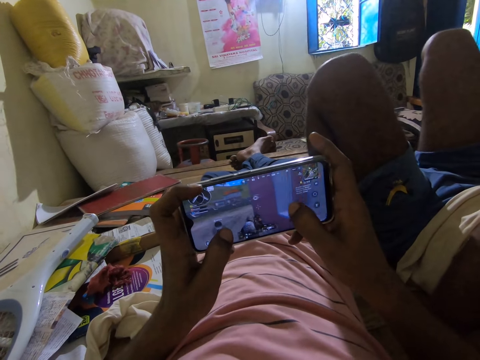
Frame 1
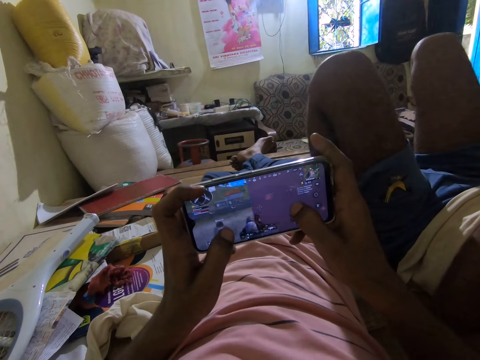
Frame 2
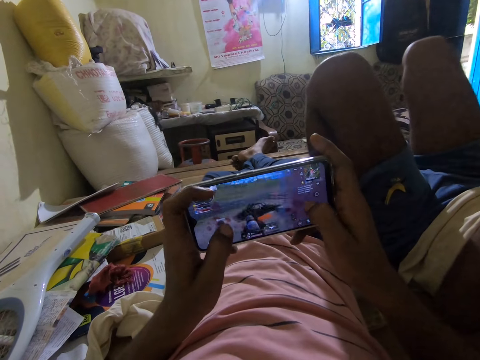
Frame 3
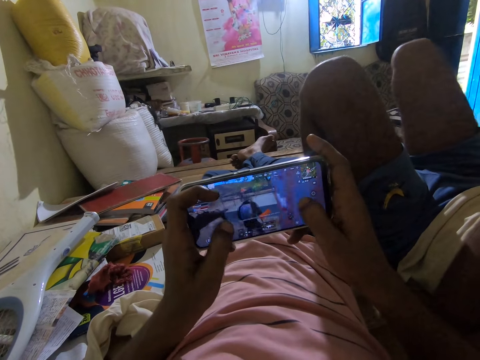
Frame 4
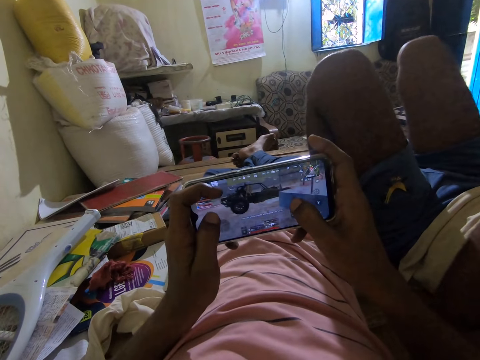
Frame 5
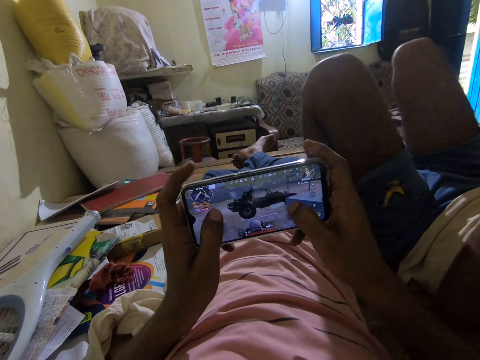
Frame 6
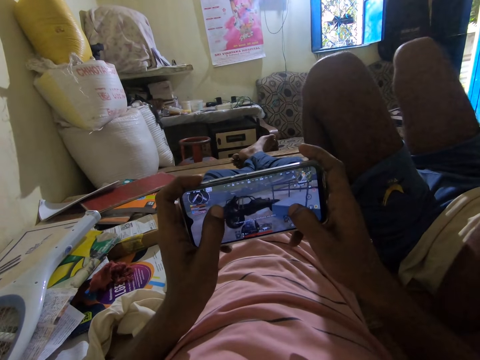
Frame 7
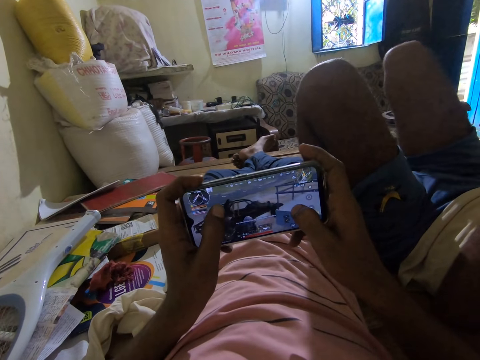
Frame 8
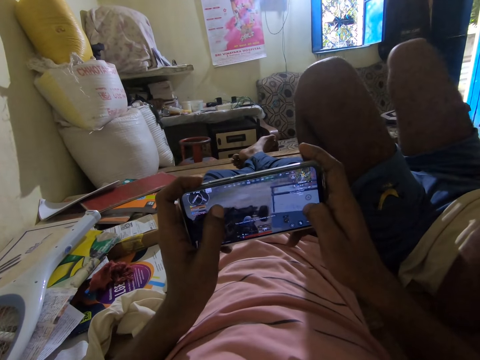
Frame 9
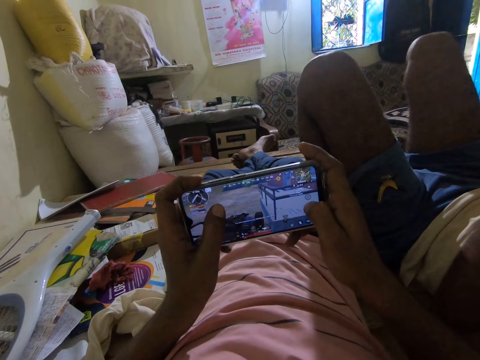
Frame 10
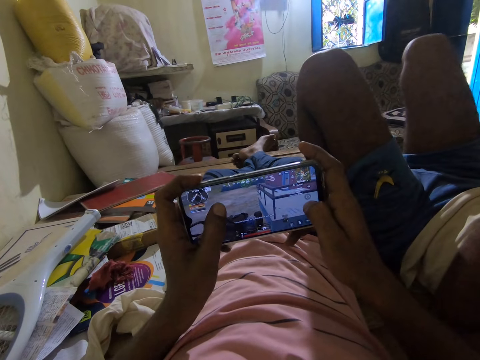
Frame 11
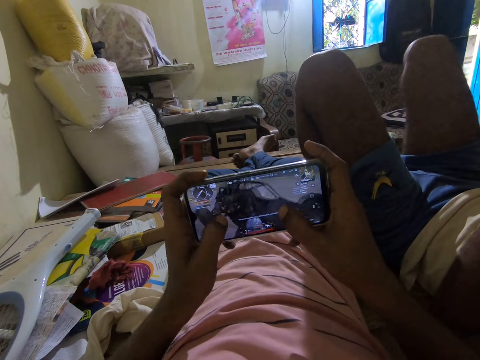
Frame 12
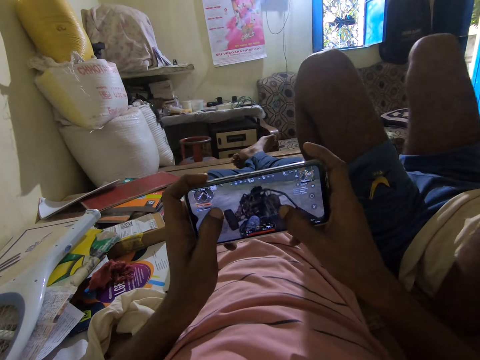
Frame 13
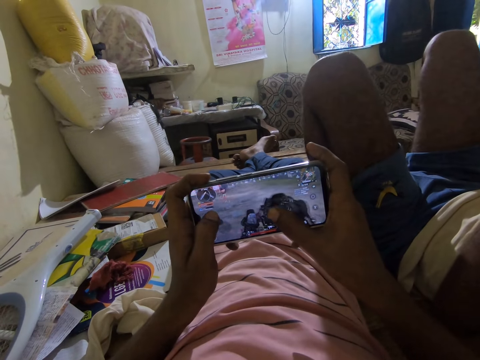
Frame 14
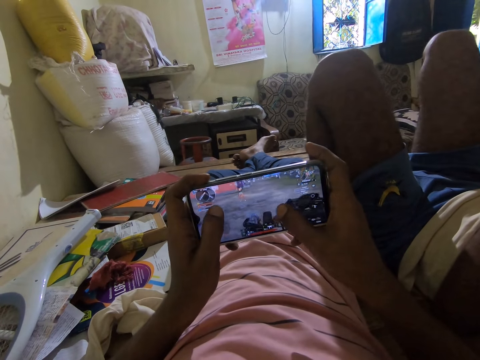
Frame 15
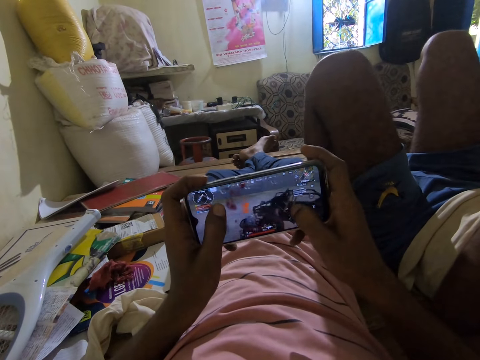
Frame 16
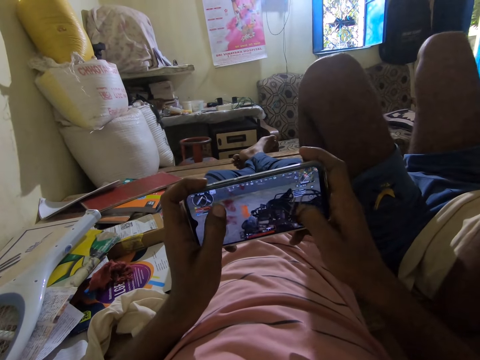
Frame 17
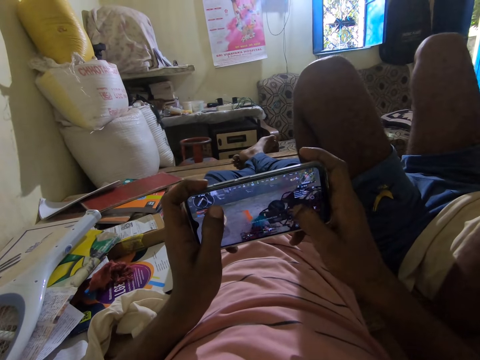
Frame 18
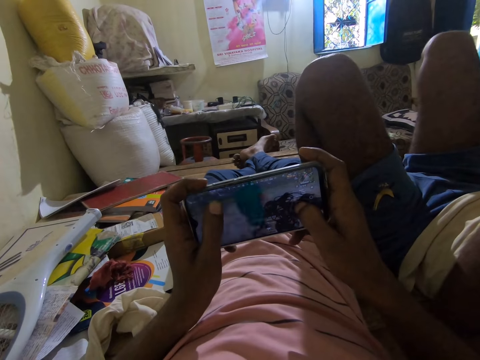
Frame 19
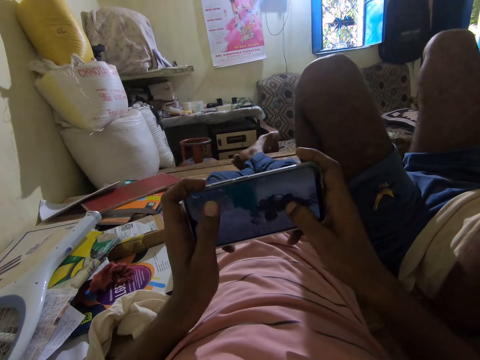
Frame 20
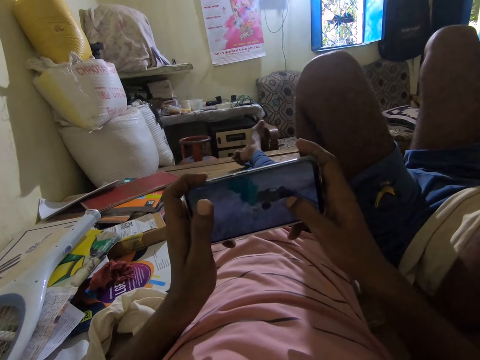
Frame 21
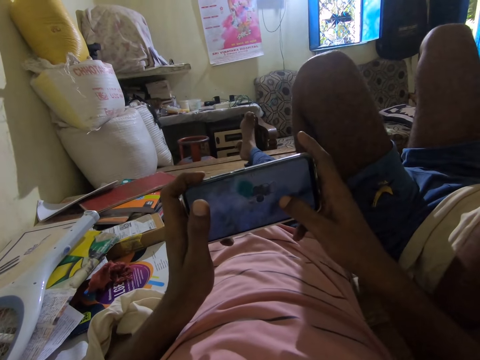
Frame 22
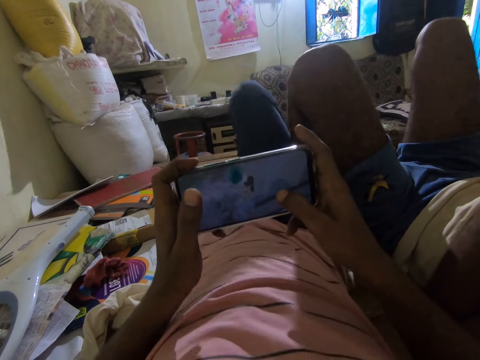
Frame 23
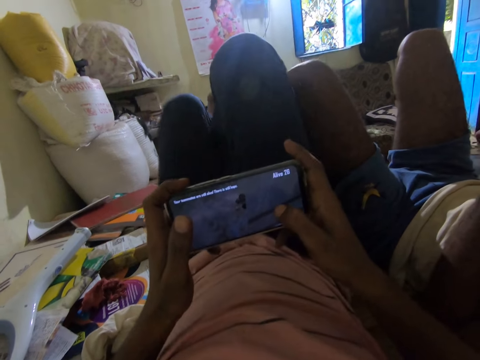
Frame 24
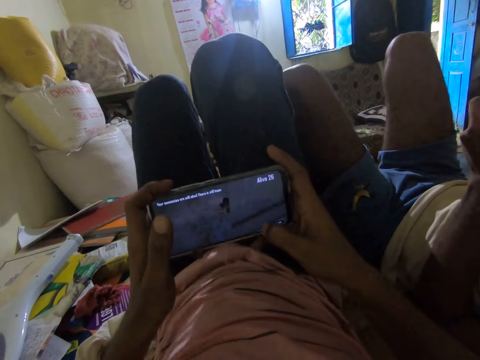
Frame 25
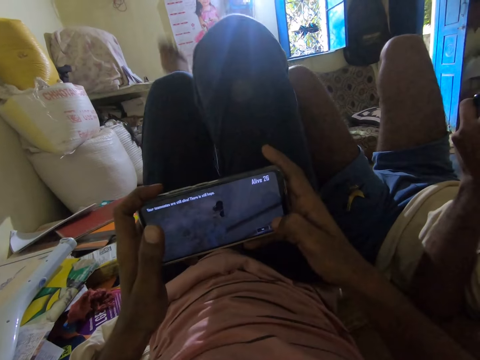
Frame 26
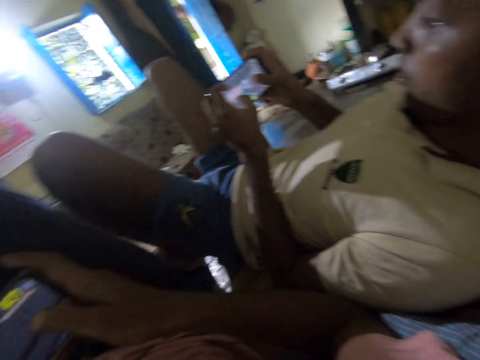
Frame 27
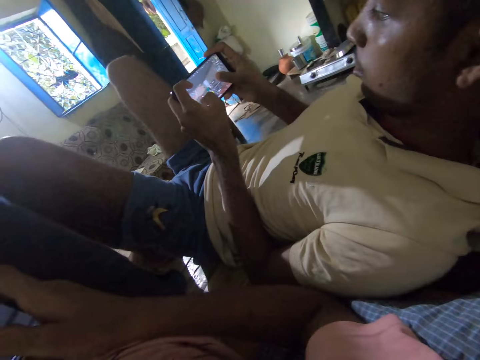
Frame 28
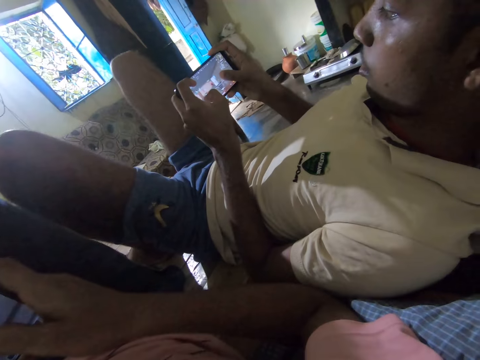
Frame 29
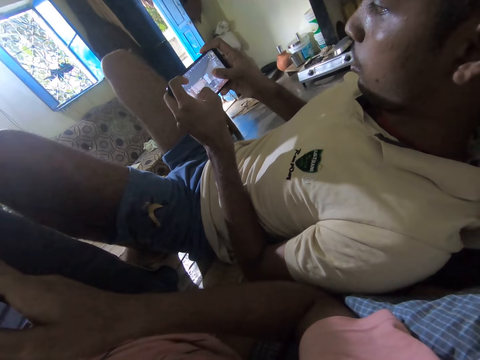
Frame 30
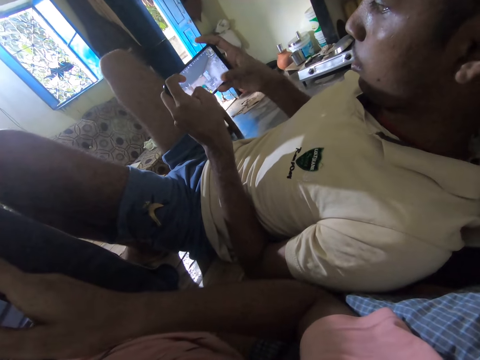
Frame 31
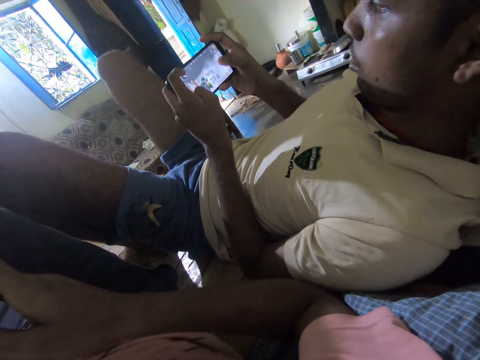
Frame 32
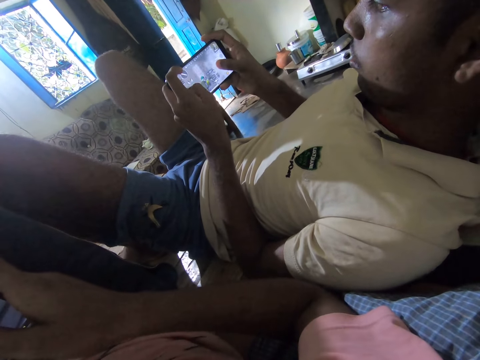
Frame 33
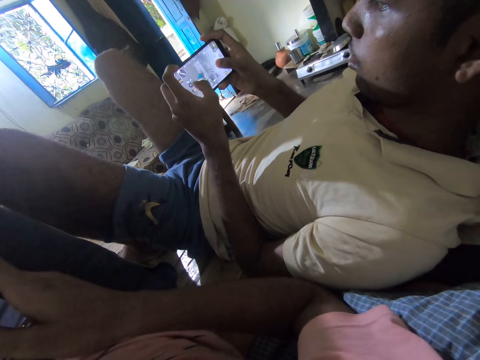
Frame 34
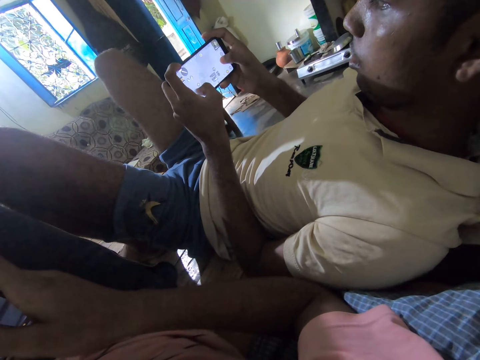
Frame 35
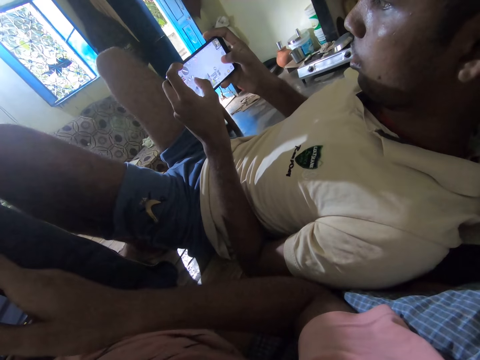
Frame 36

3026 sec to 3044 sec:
The camera wearer talks to the man in a room. They play a game in a phone. They play a game in the phone. They play a video game on the phone. They step on a chair with the right leg, step on the chair with both legs, and lift up the right leg. They shout with a high sound. The man plays a game in a phone.

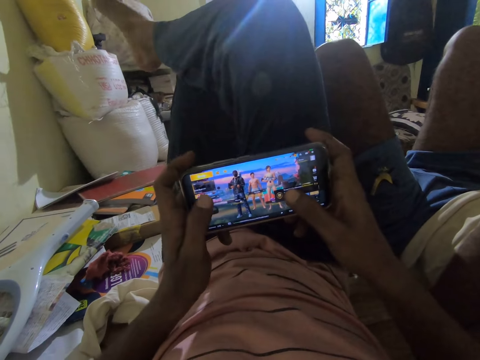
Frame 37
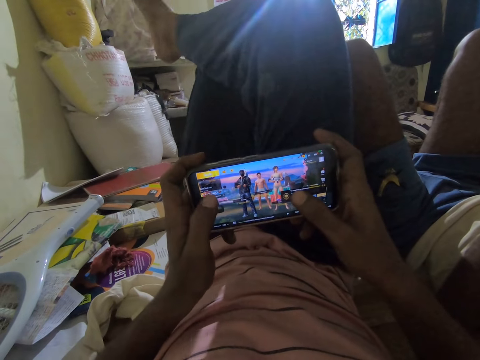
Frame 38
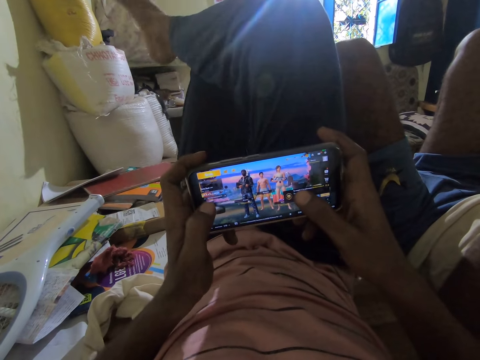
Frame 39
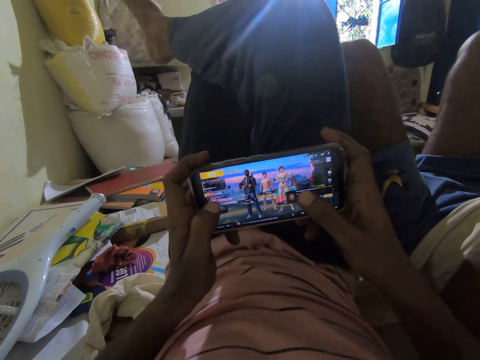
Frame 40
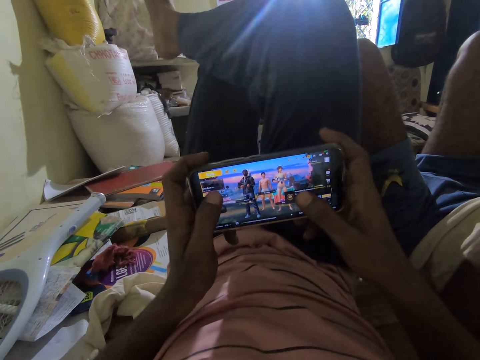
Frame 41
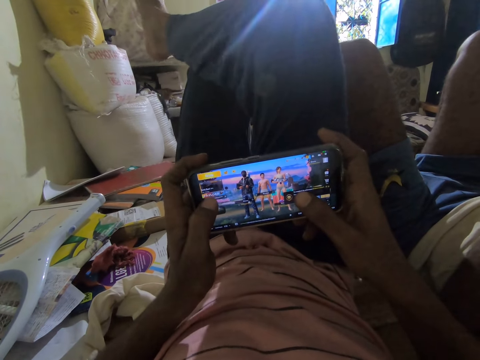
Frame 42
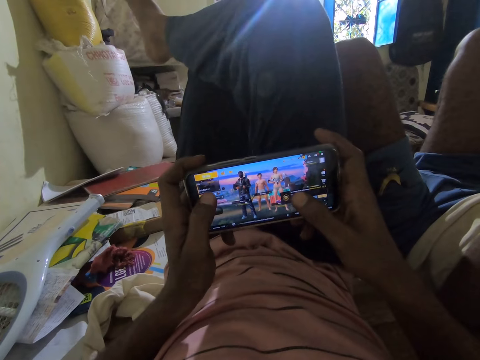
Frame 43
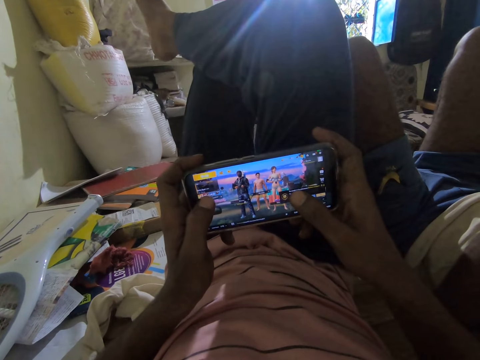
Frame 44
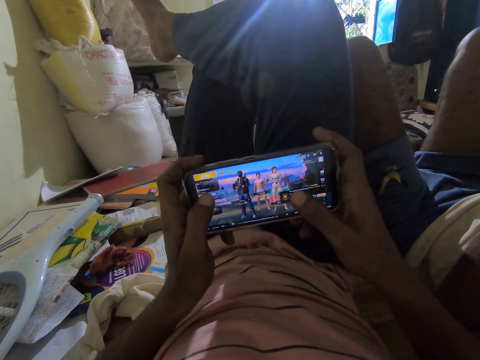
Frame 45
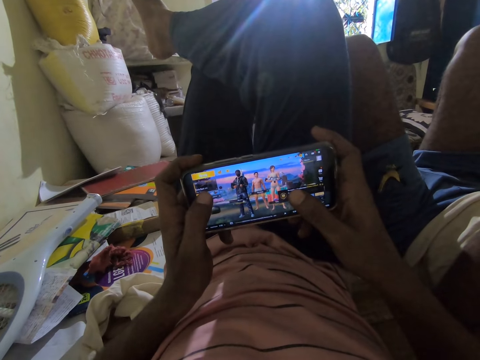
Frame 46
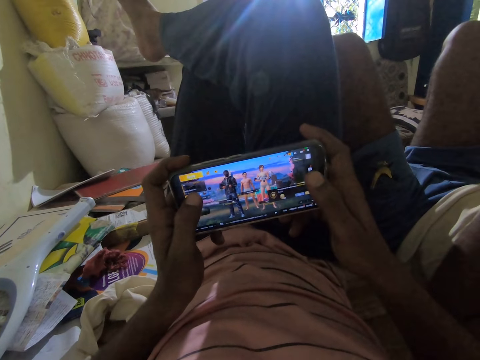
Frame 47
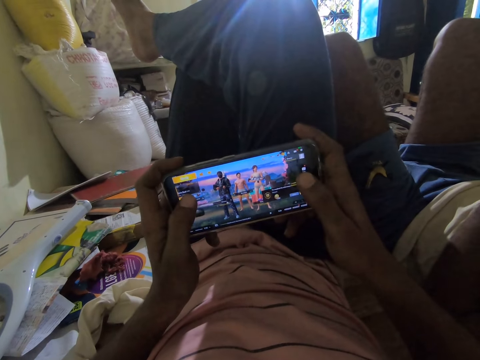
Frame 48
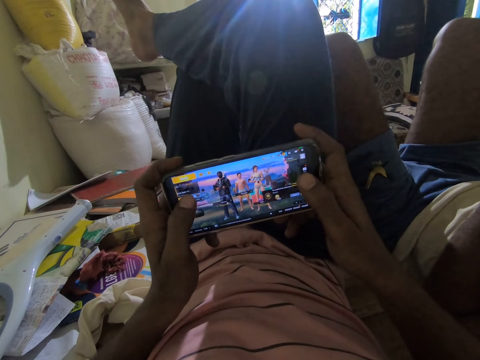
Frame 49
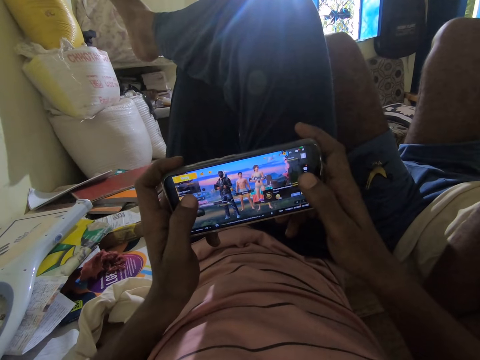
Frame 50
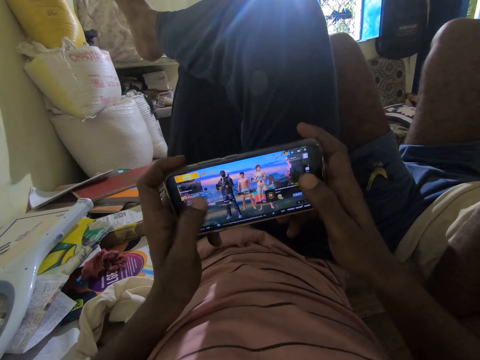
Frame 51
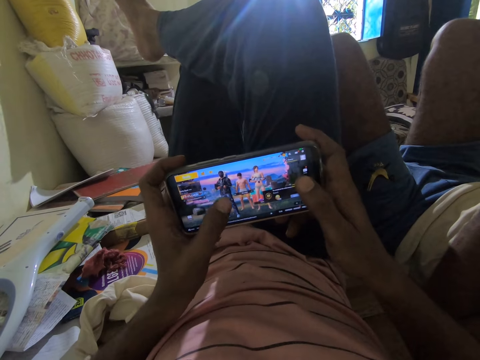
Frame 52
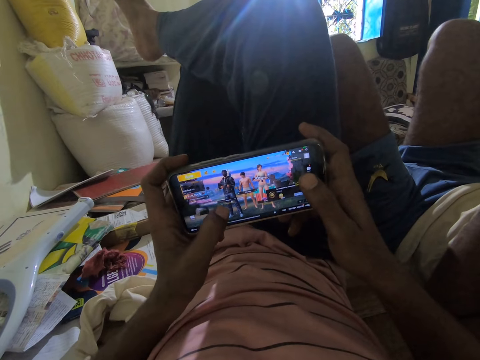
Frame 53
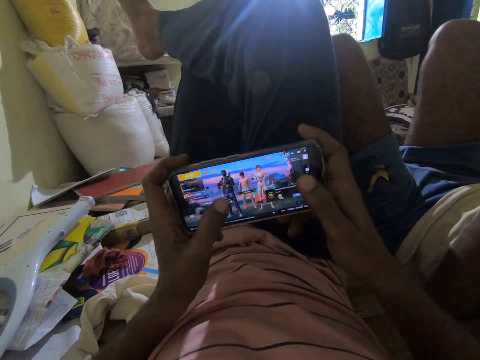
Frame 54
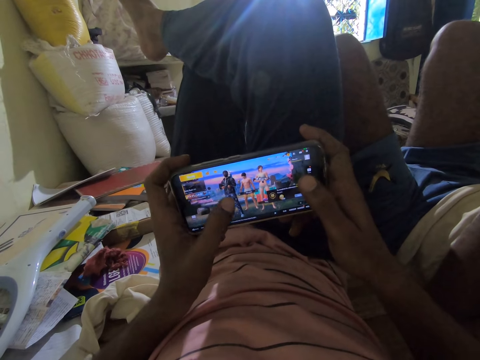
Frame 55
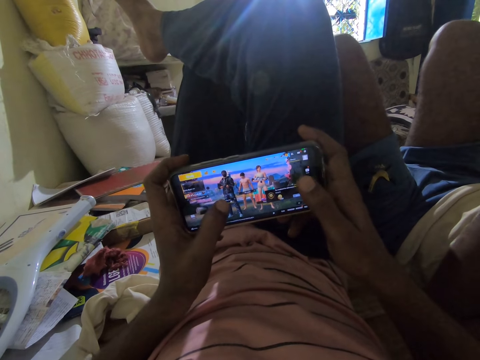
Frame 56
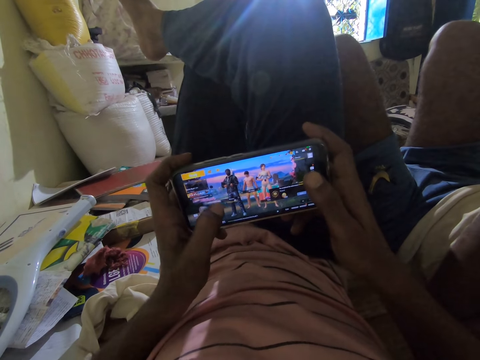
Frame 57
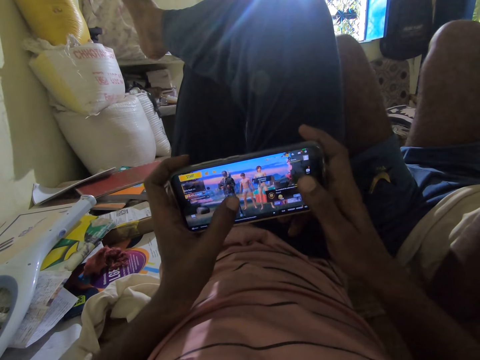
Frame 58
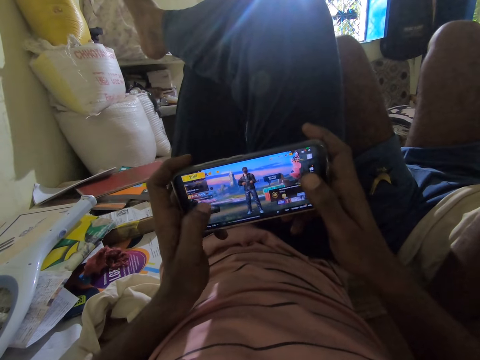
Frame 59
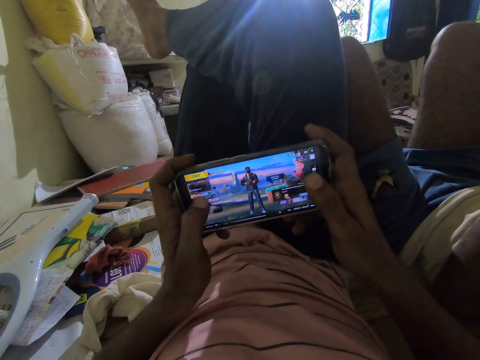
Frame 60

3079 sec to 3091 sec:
The camera wearer swings the right leg in a room. They play a game in a phone. They press a button in the phone.
